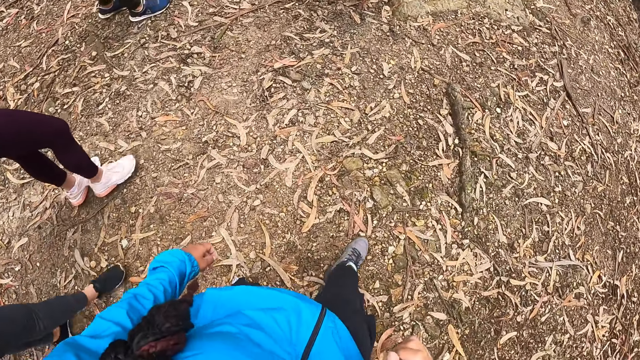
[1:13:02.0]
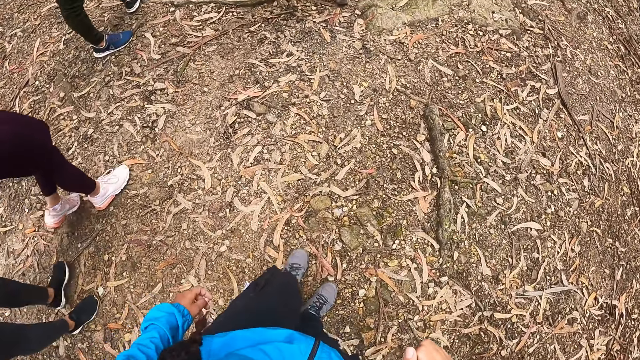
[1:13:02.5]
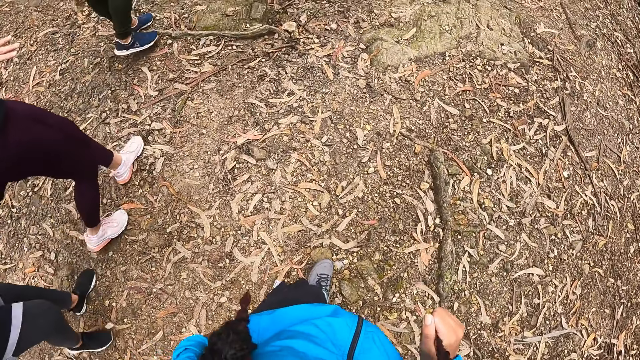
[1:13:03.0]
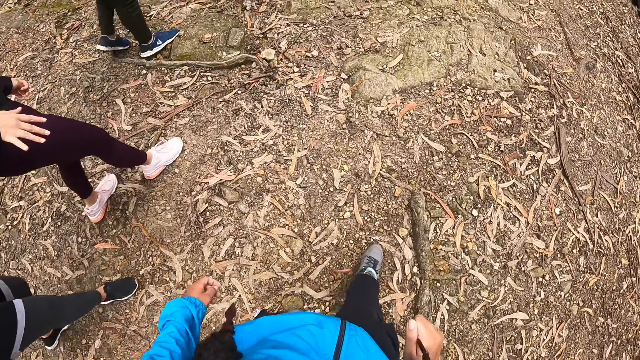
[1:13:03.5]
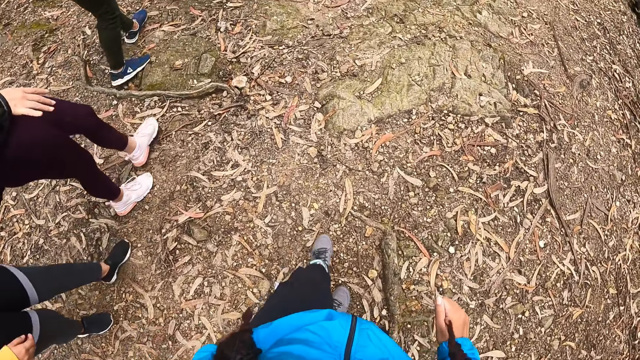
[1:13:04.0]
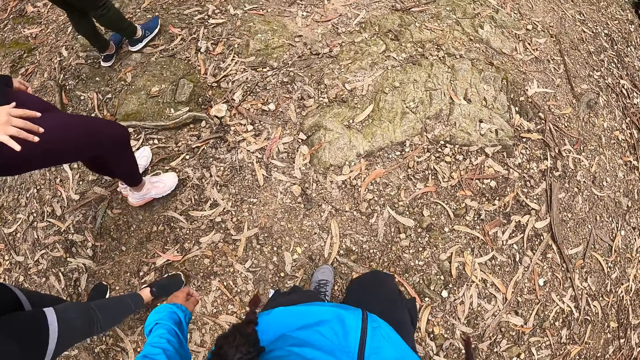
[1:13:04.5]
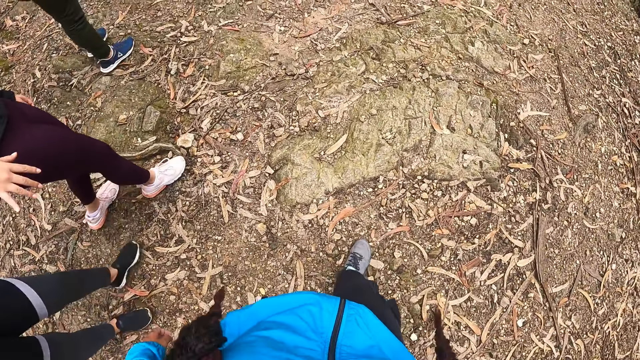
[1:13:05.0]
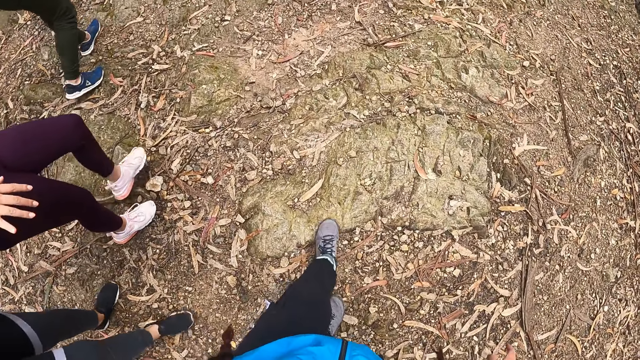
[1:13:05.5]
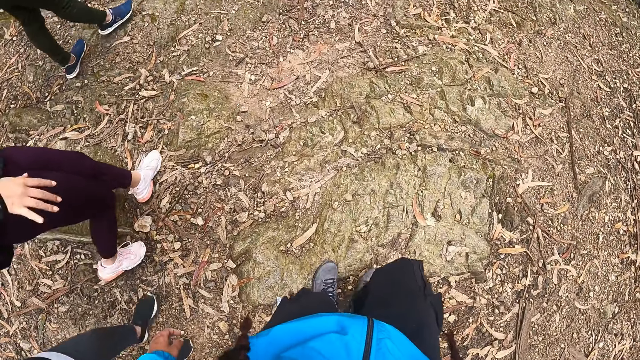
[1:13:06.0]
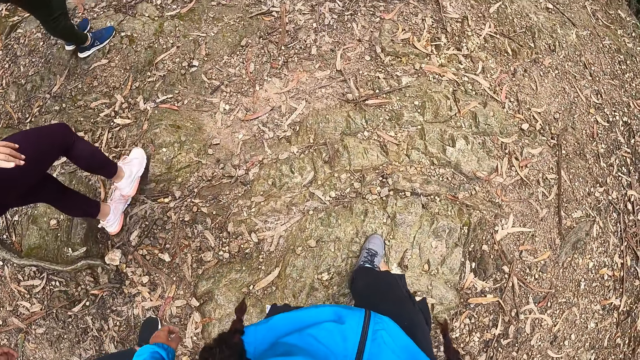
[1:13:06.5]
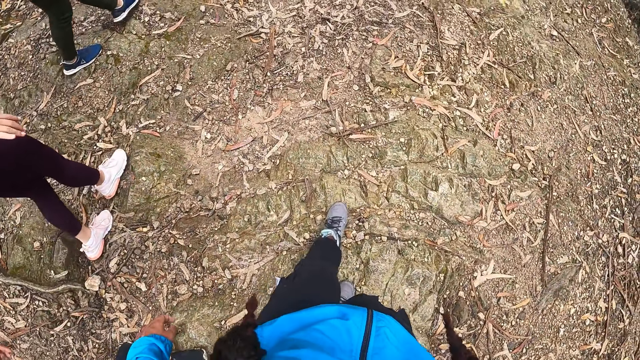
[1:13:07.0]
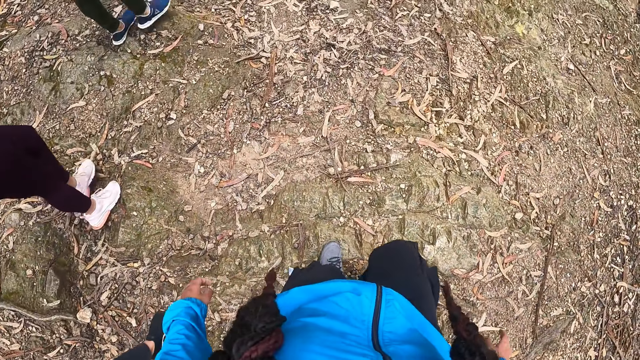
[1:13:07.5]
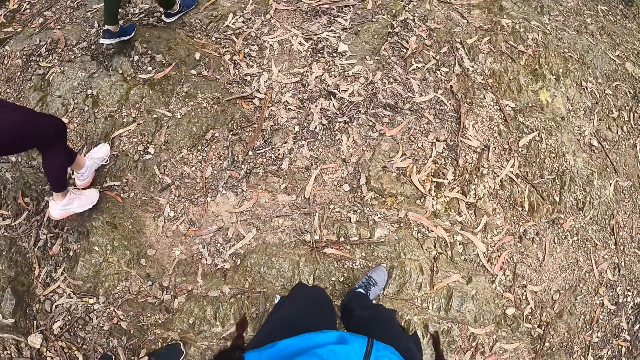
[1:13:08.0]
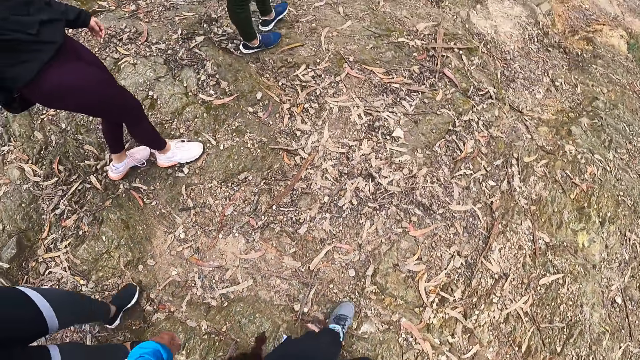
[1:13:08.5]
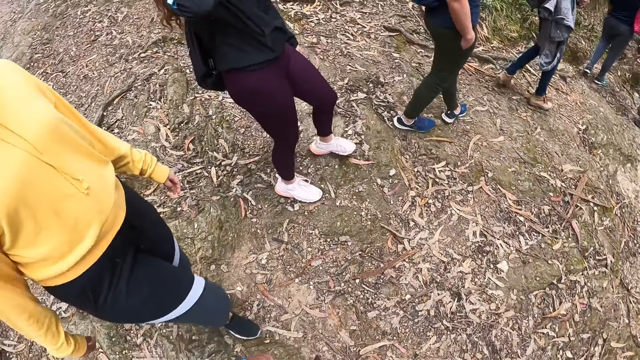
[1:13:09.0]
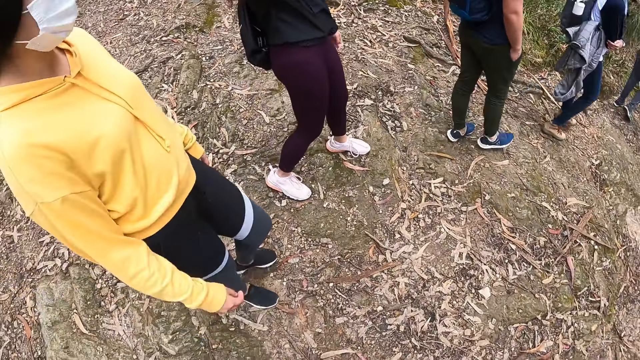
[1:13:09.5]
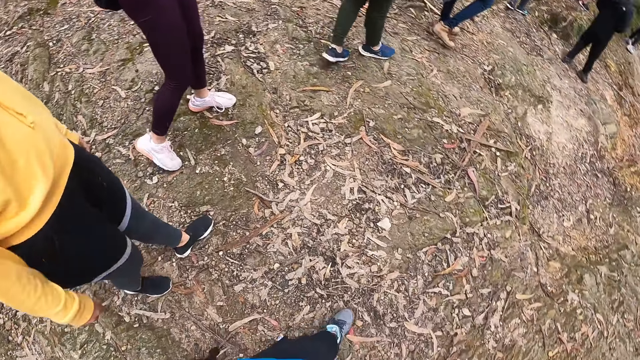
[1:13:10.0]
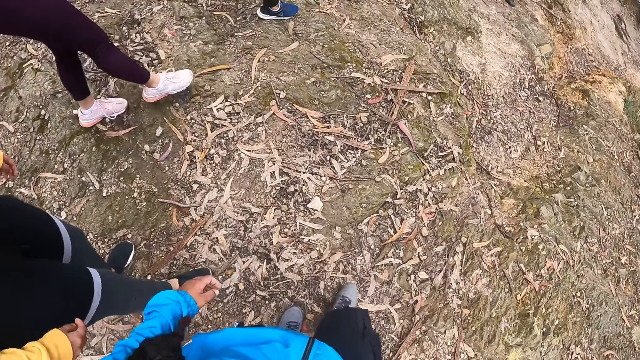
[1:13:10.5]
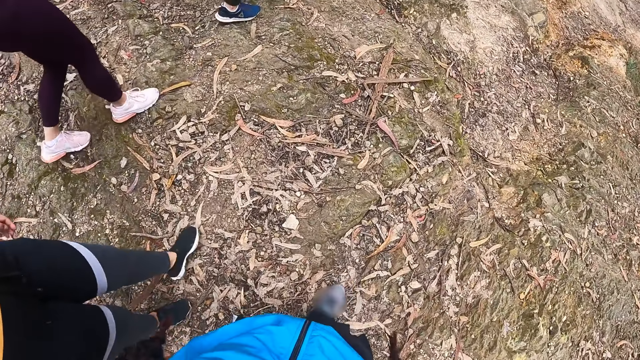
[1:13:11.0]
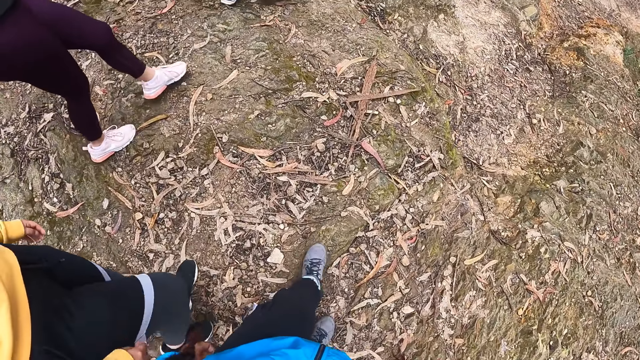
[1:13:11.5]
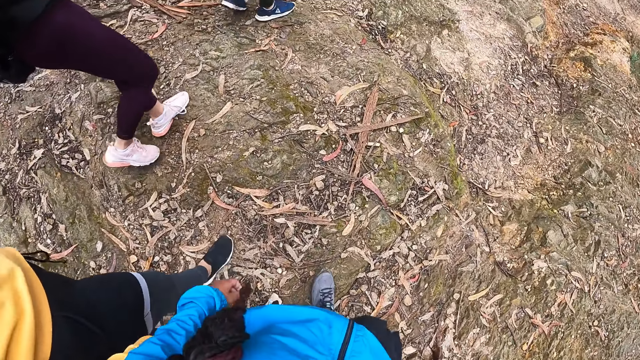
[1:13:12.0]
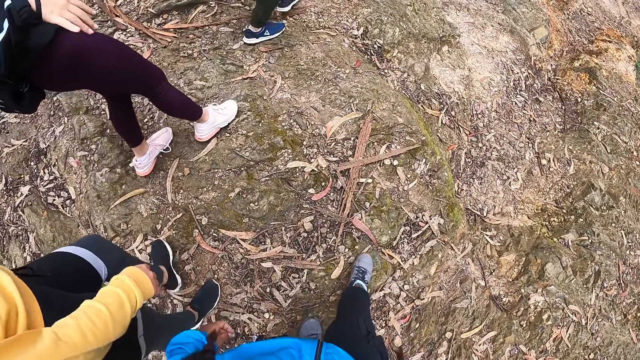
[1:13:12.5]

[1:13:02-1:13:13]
The camera wearer holds her hair in her right hand. She converses with the woman.

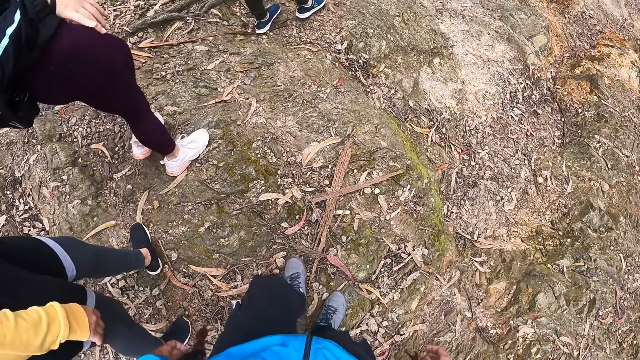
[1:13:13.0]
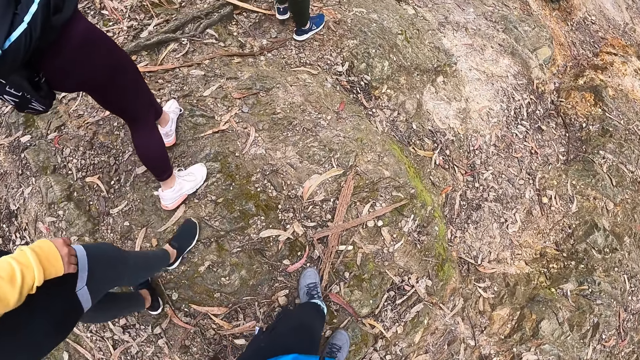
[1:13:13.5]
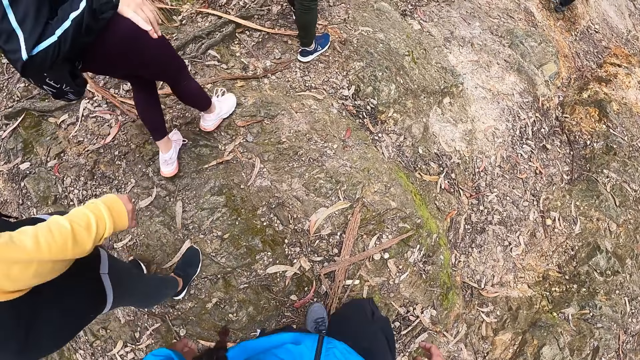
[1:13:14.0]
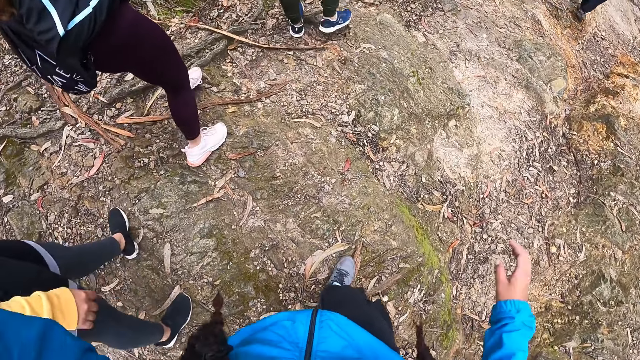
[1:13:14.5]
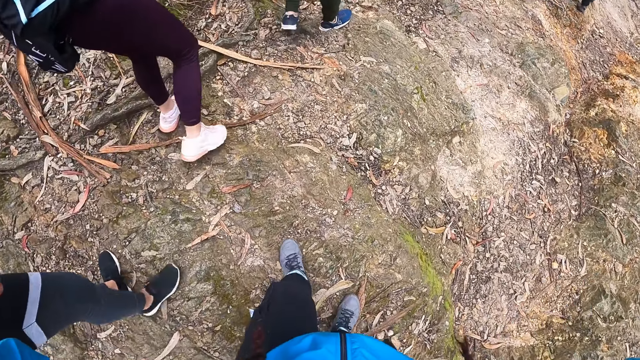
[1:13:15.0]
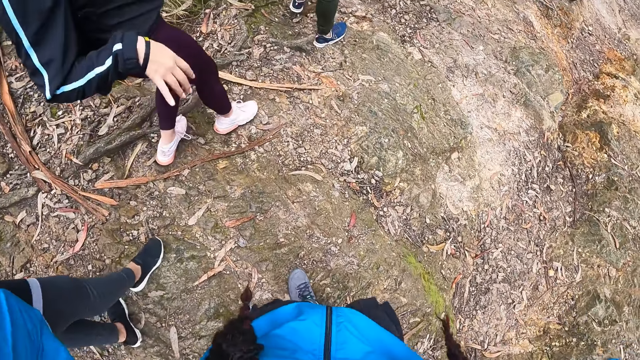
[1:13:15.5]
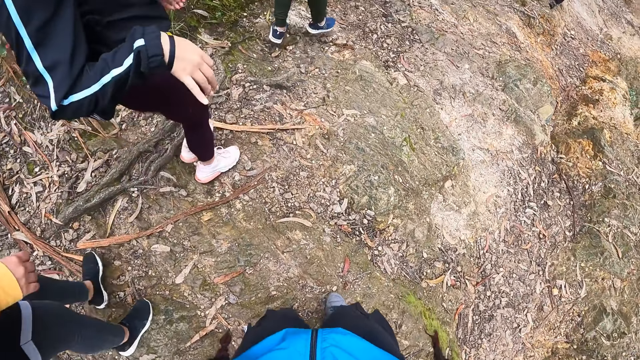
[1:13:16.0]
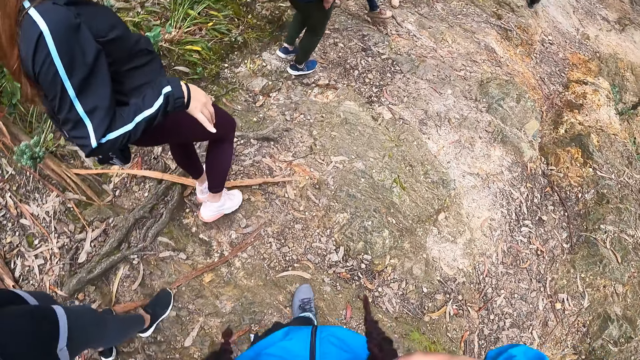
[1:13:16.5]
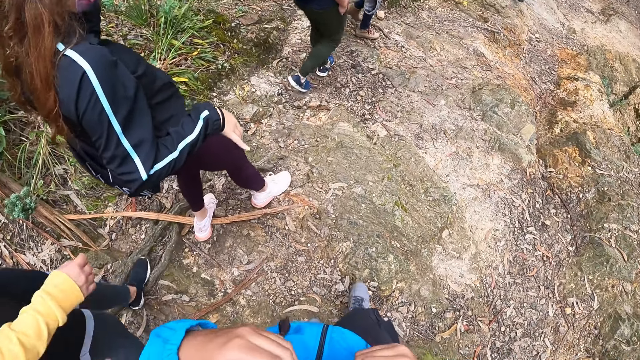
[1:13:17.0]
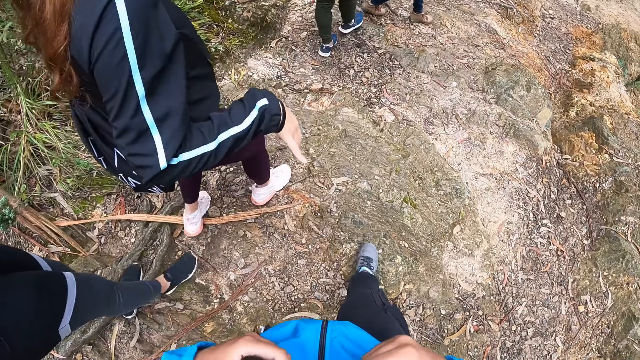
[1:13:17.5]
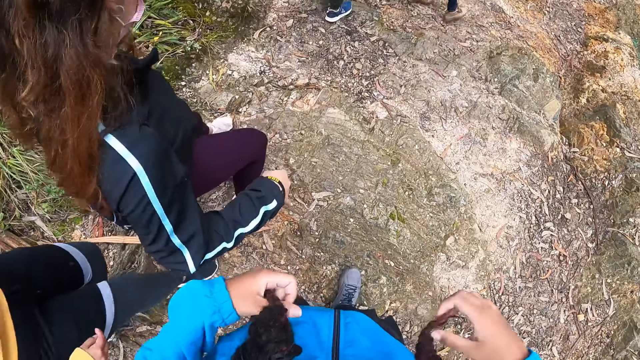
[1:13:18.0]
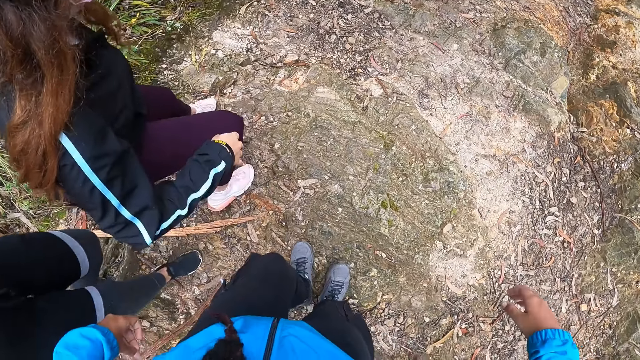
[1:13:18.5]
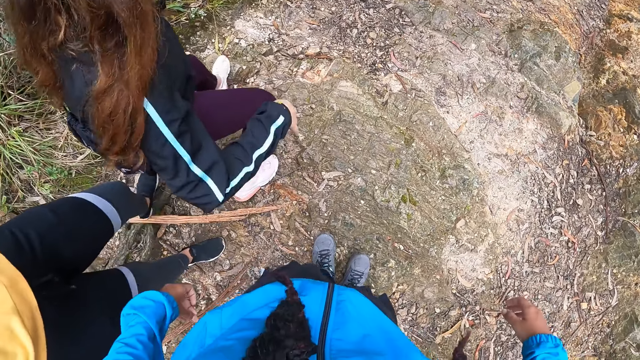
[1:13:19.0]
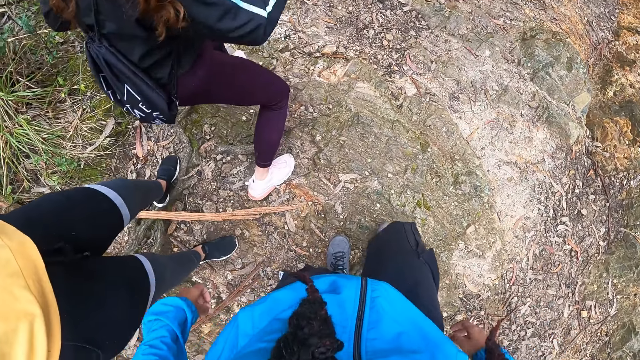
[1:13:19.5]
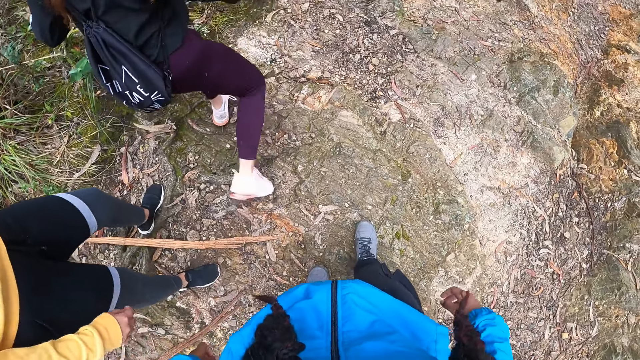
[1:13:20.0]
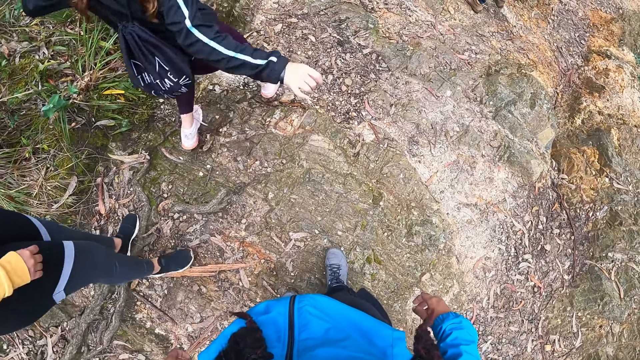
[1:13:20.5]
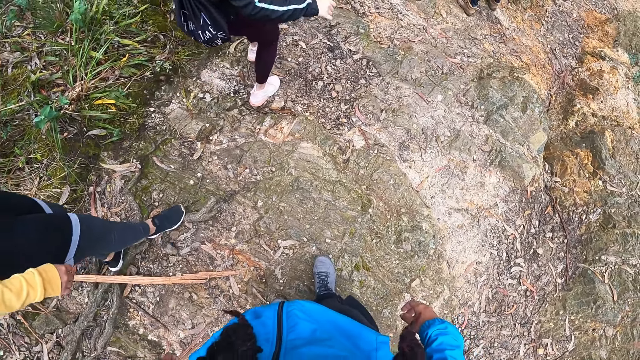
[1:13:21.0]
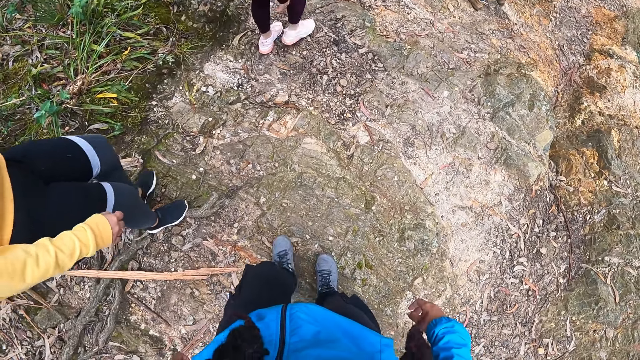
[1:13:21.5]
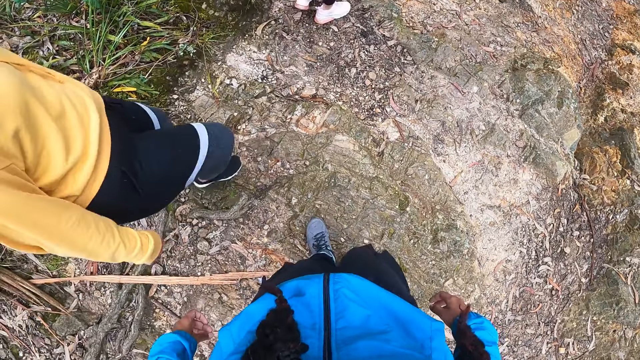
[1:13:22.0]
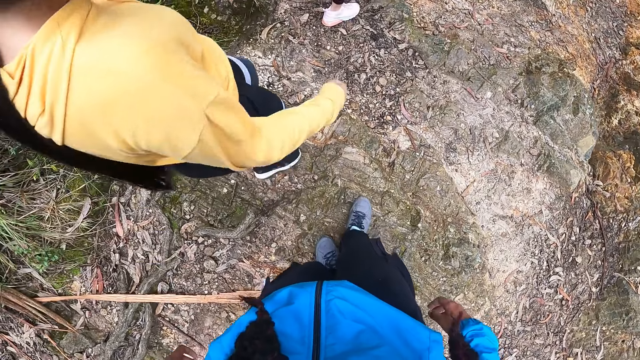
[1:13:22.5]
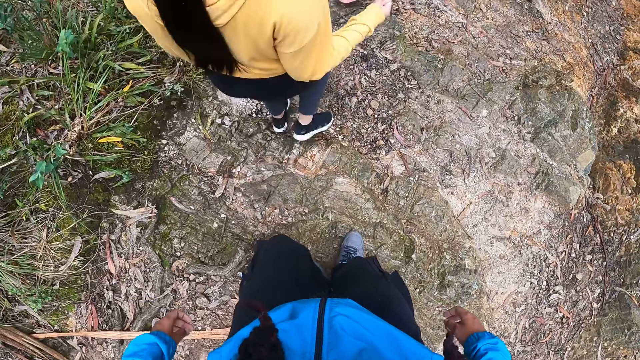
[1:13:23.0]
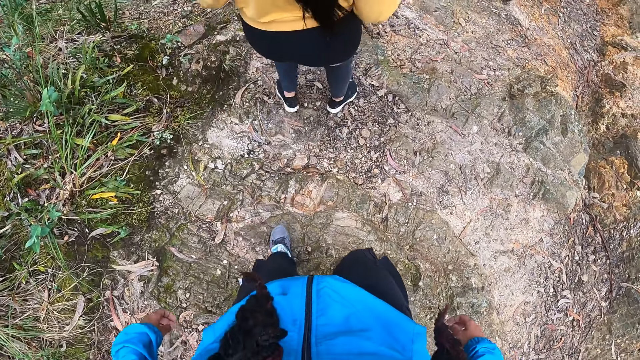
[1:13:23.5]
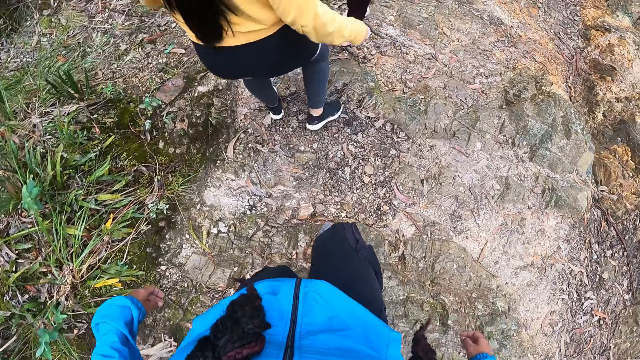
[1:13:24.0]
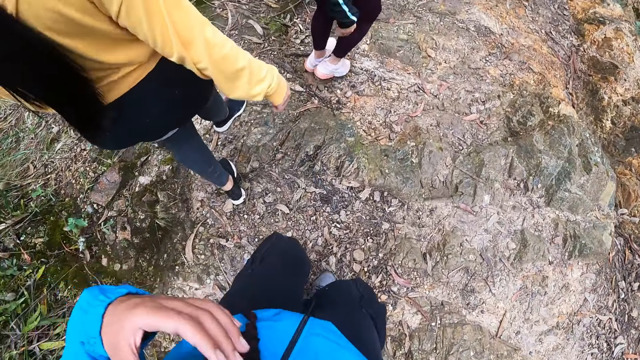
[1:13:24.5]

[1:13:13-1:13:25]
The camera wearer adjusts the camera with both her hands. She holds her hair with both her hands. She raises her hands.
